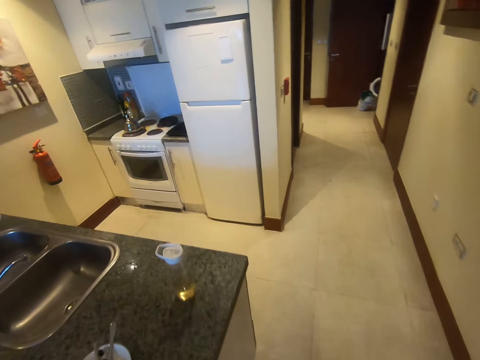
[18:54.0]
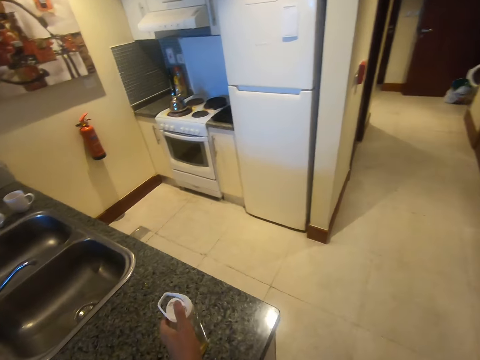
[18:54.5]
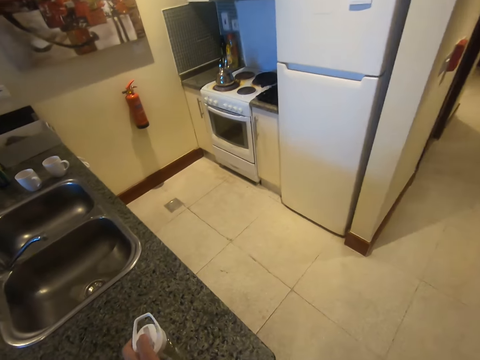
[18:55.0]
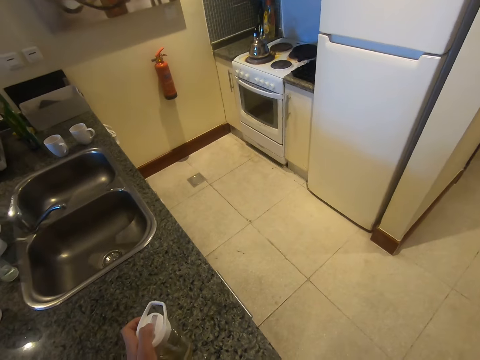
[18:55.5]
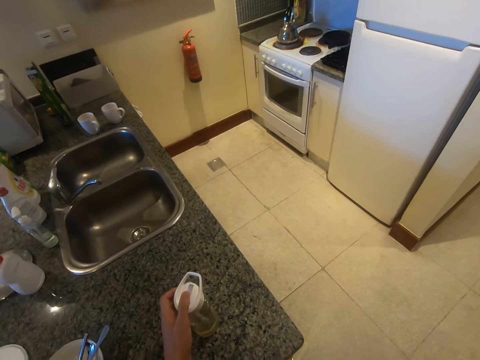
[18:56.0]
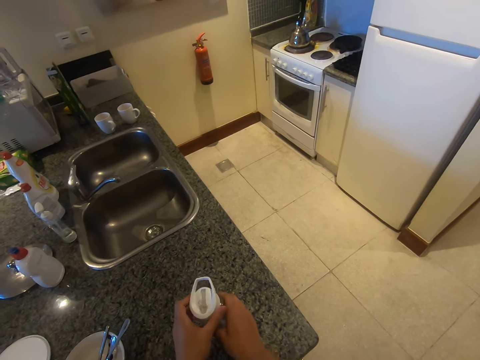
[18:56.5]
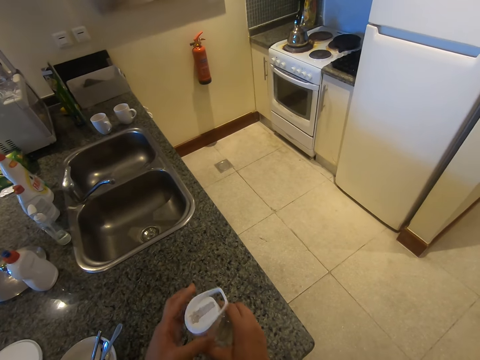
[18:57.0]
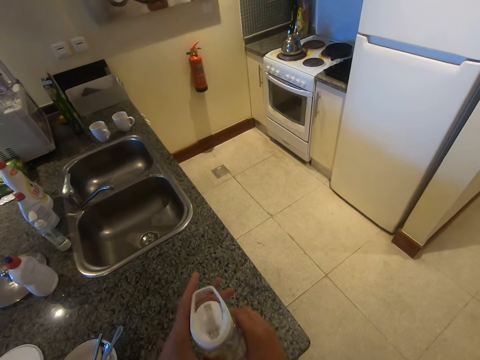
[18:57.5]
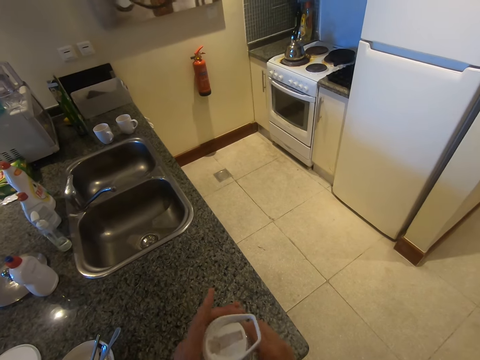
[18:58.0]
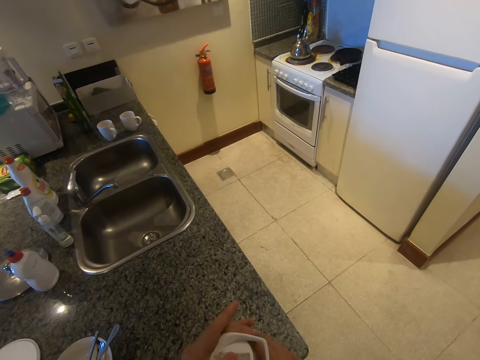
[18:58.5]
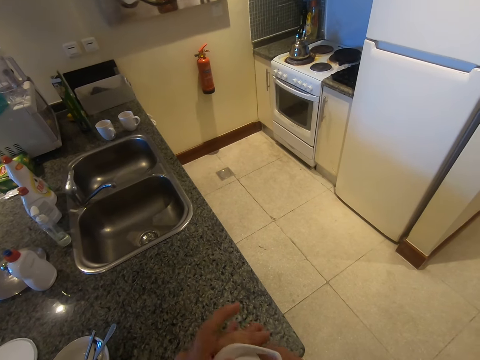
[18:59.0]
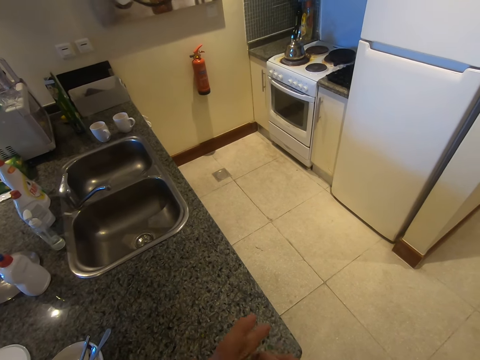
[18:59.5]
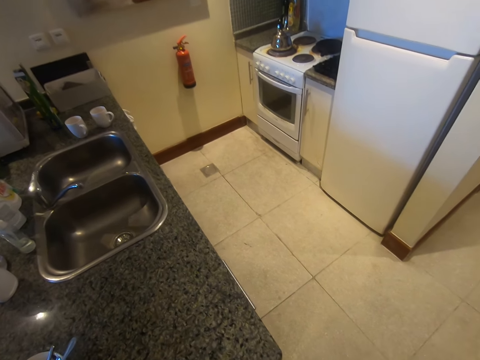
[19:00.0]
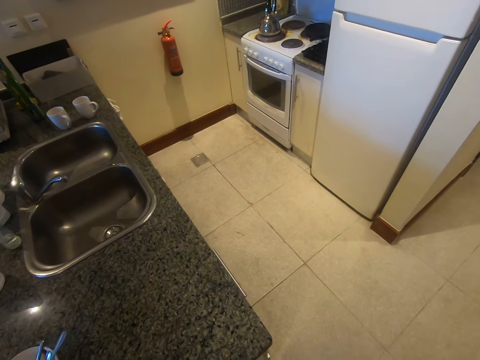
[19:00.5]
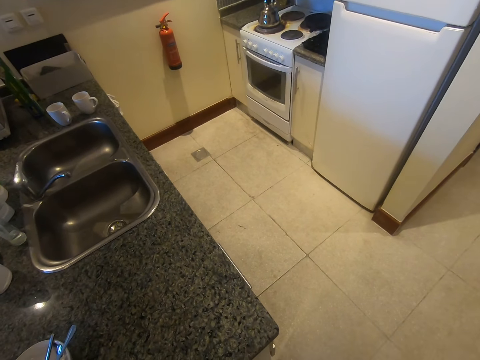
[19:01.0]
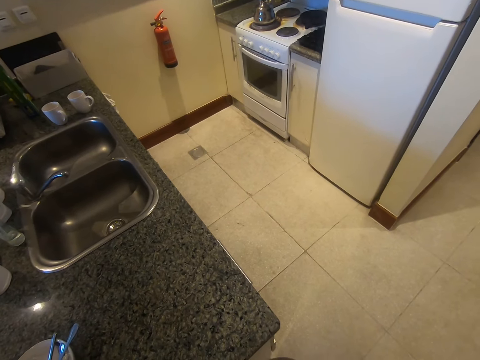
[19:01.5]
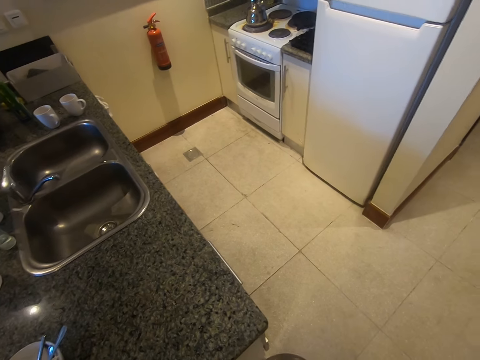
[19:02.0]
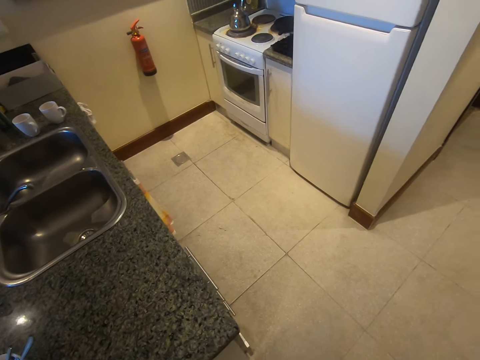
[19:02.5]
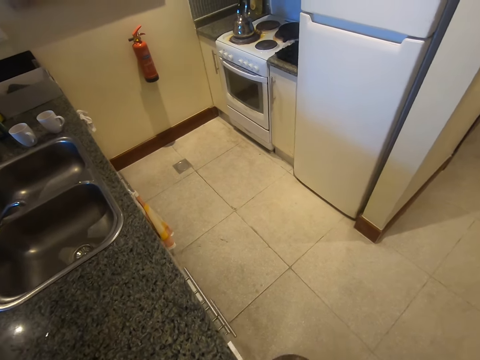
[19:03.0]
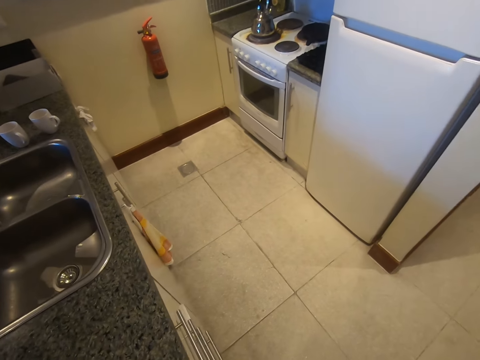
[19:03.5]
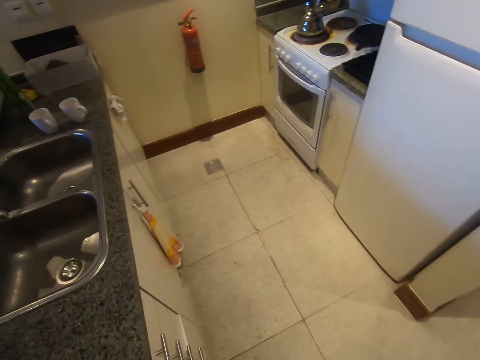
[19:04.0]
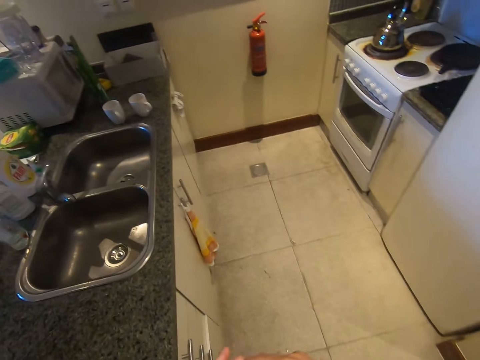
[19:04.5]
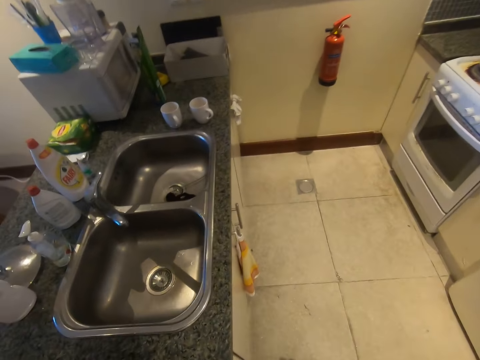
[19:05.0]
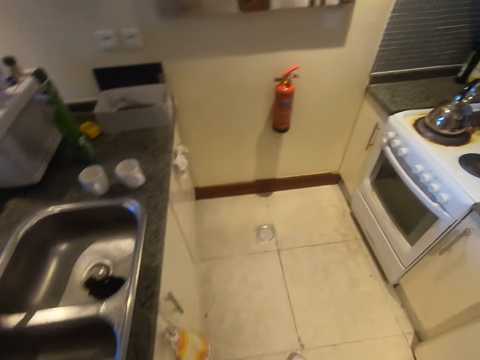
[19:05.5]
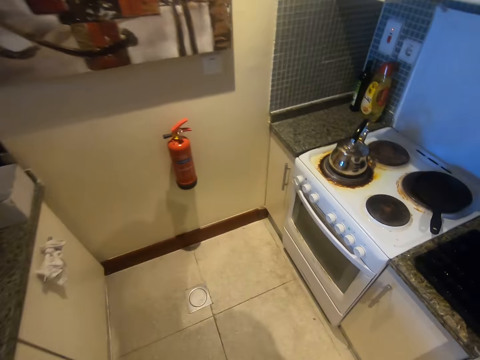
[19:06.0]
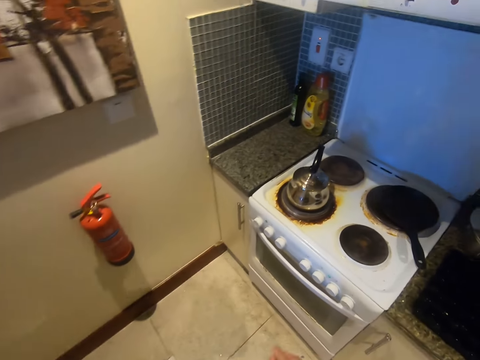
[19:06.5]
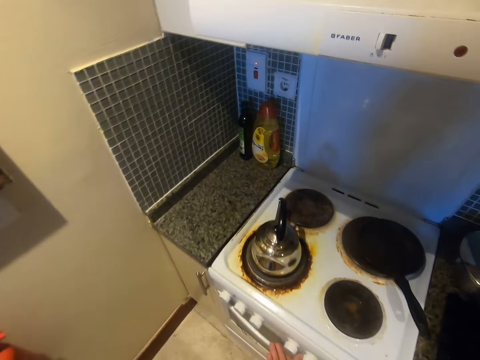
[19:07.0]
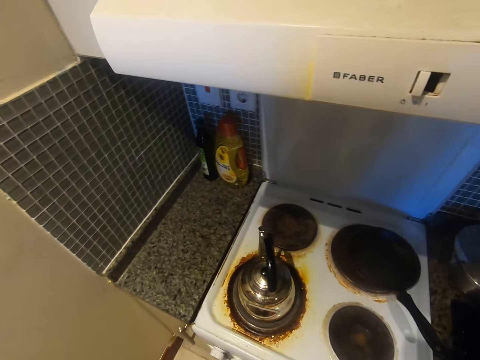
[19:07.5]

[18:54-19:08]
The camera wearer opens the water bottle. They hold the water bottle. They put the water bottle on the kitchen surface. They walk around the room.

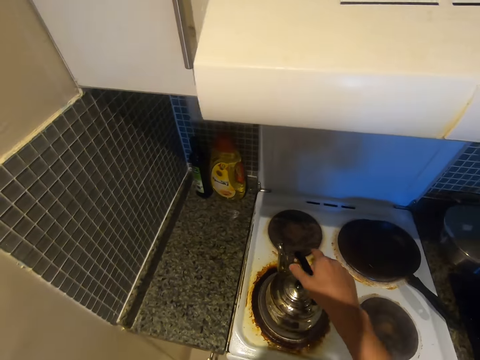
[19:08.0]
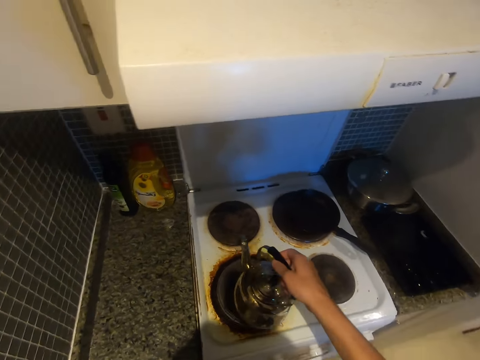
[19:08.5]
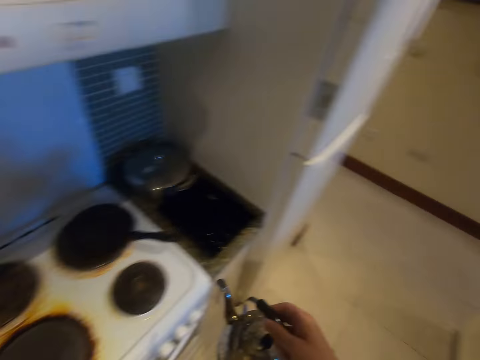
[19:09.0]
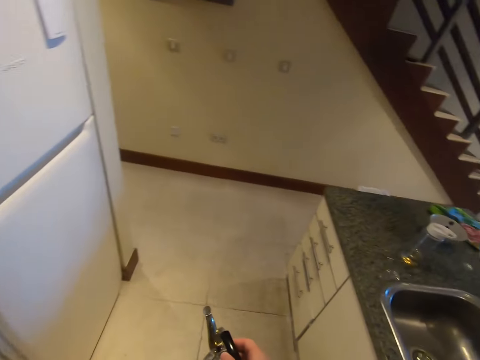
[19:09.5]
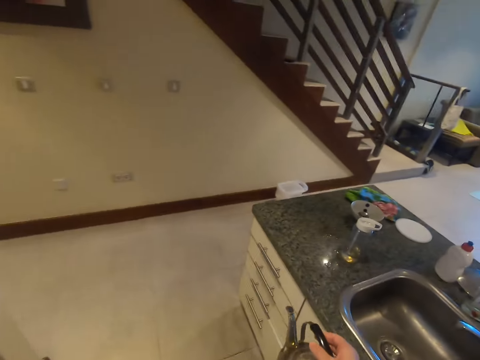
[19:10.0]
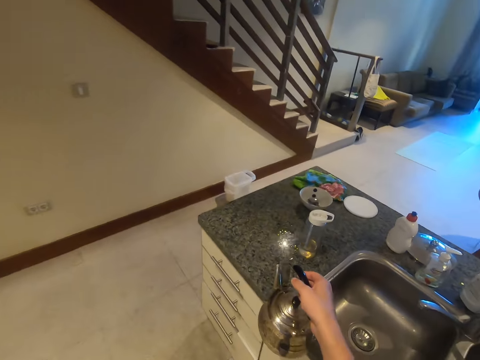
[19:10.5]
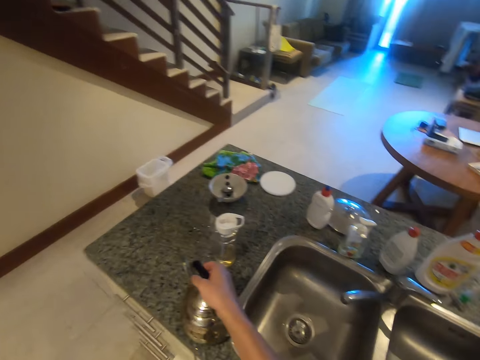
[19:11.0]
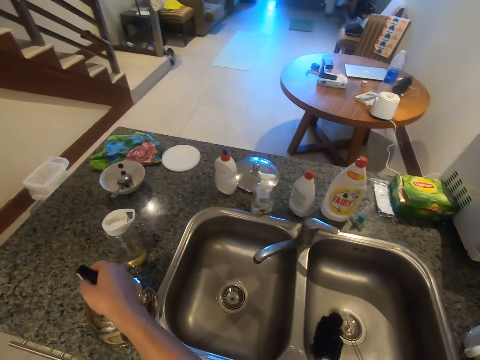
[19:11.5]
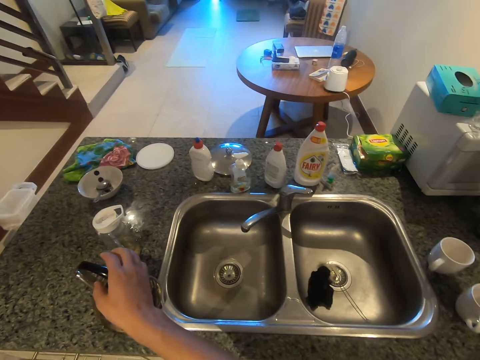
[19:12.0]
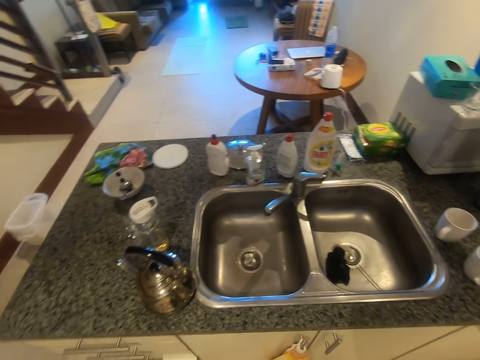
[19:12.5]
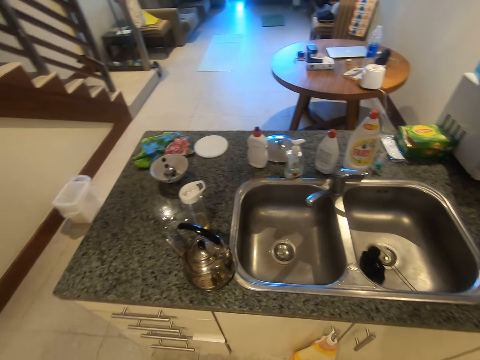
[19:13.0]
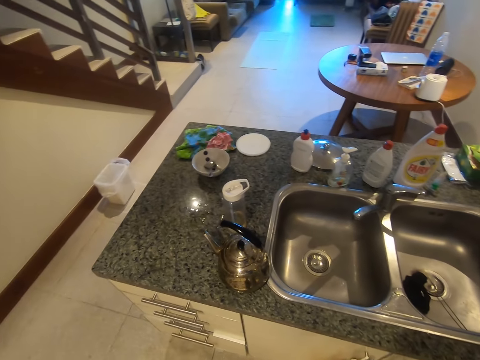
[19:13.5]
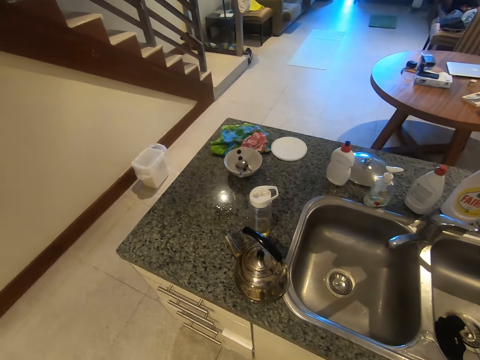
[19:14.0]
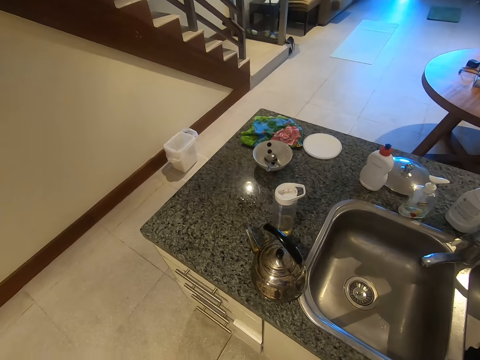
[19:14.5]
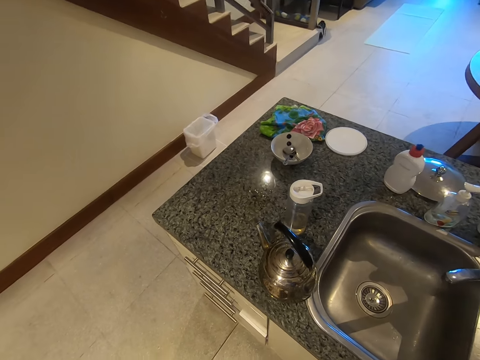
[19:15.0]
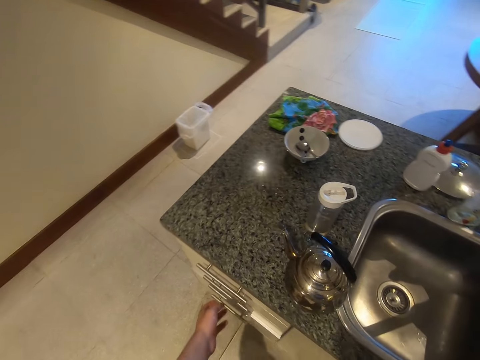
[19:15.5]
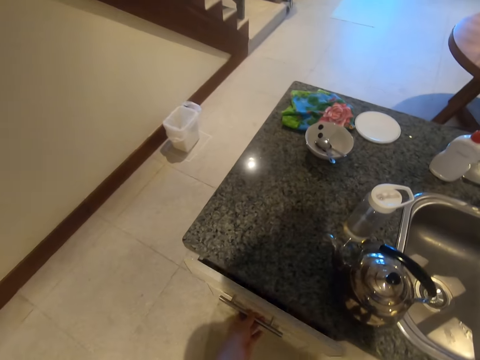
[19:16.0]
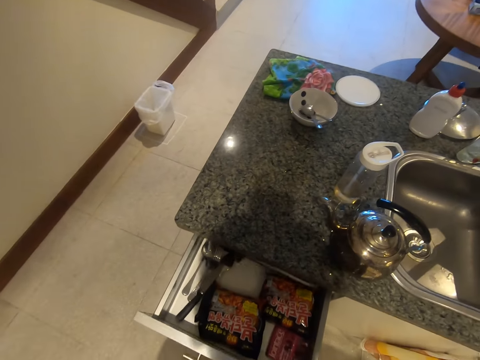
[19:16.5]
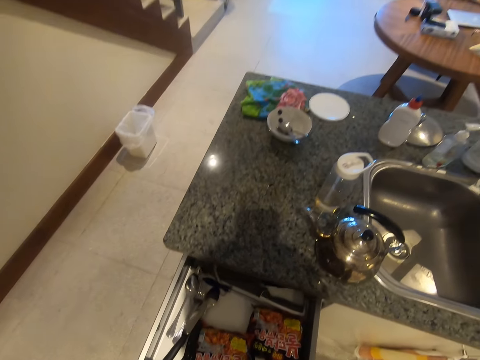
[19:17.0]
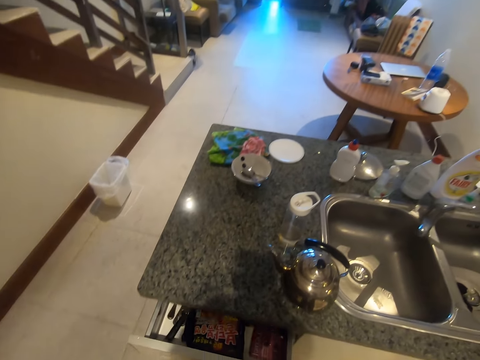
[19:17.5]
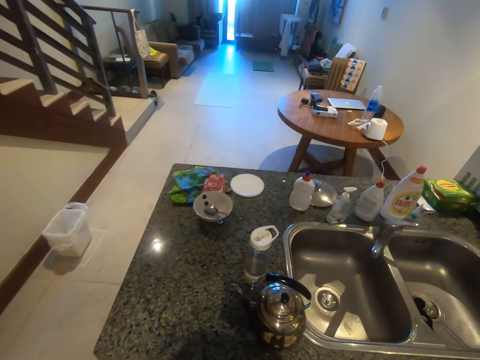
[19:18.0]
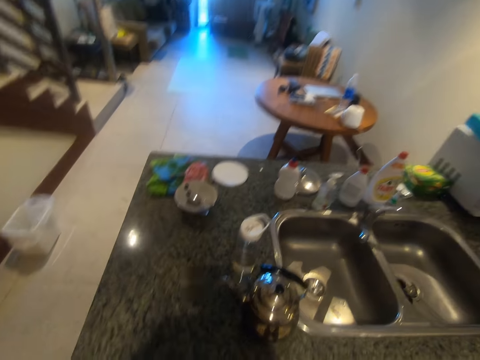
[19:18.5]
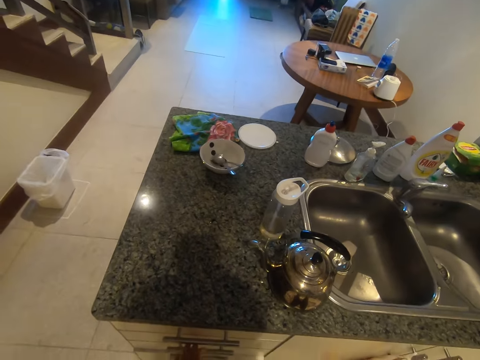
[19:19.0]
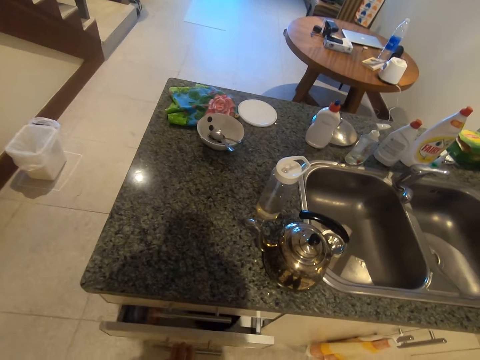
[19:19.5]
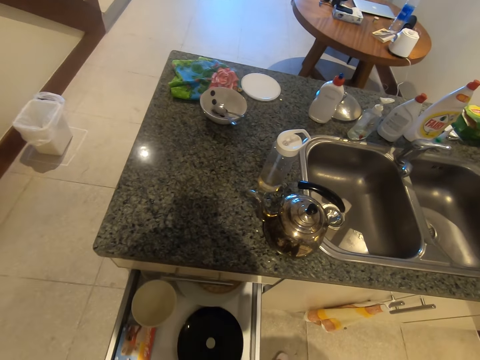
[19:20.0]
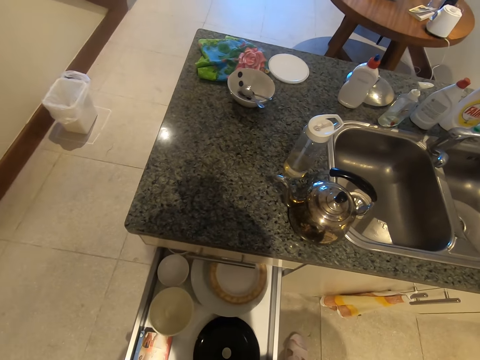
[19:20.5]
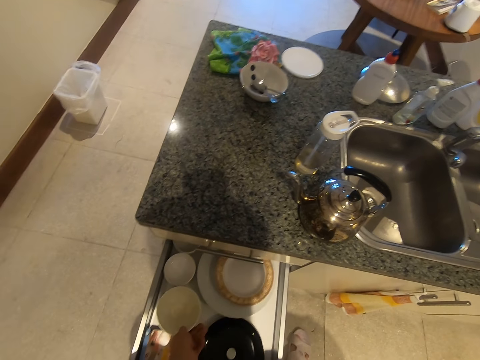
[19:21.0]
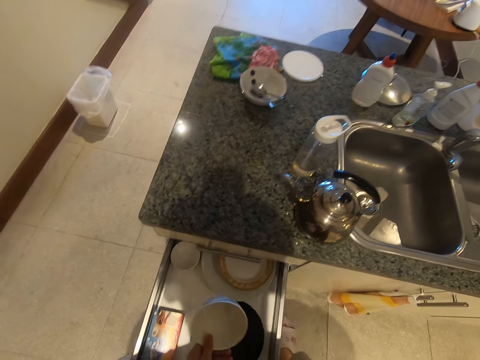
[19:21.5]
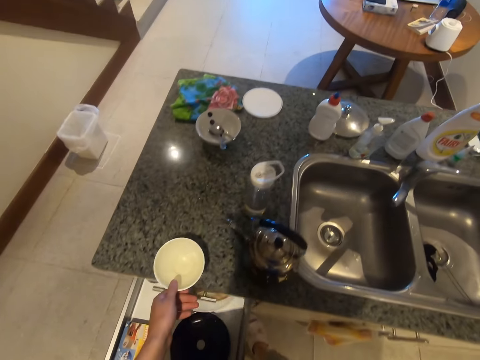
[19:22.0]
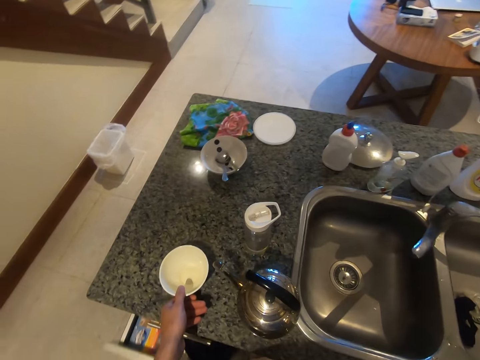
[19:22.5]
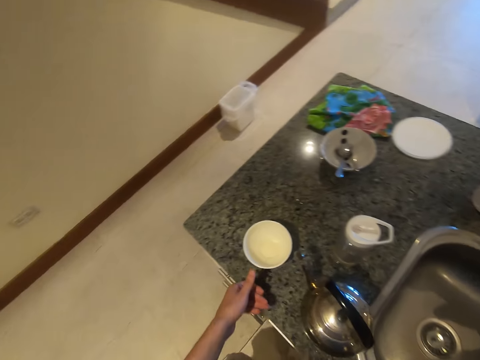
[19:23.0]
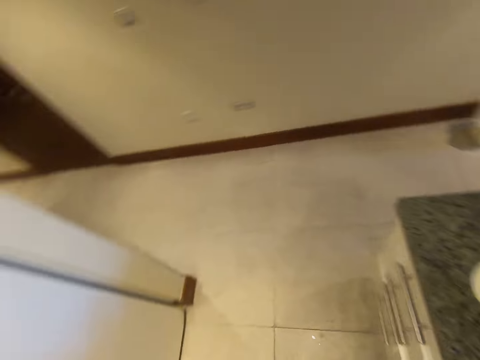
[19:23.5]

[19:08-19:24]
The camera wearer picks up the kettle or jug. They walk around the room. They put the kettle on the kitchen surface. They open the drawer, close the drawer, and open the drawer. They pick up a bowl from the drawer. They close the drawer. They put the bowl on the kitchen surface. They walk around the room.
